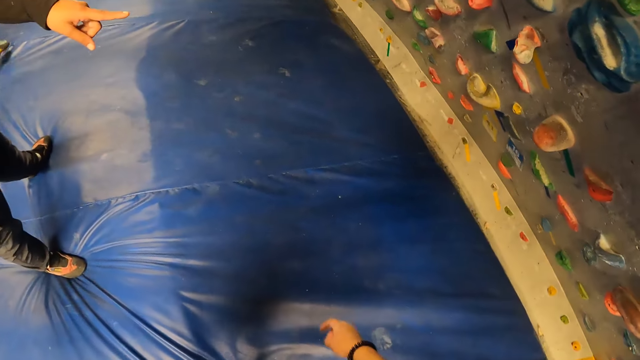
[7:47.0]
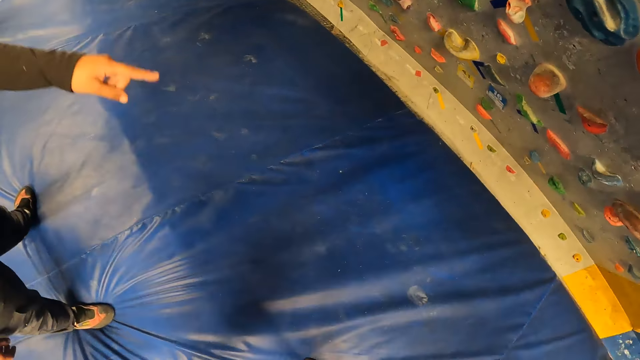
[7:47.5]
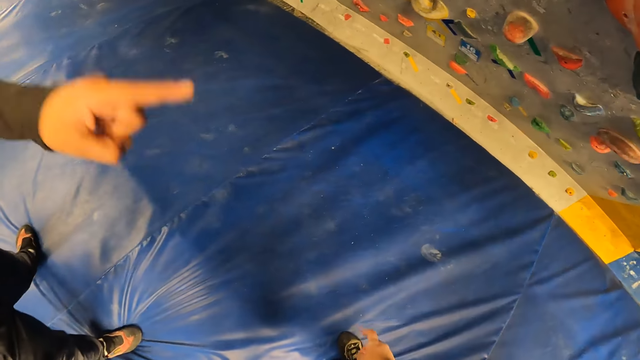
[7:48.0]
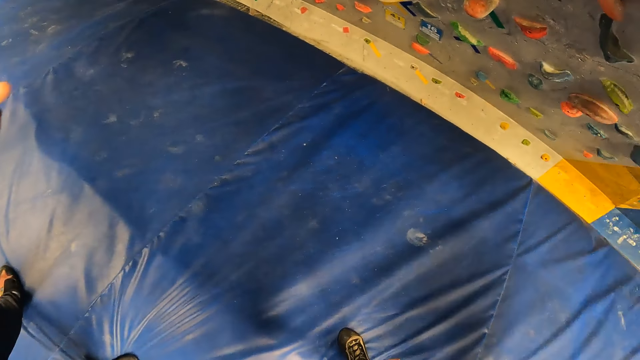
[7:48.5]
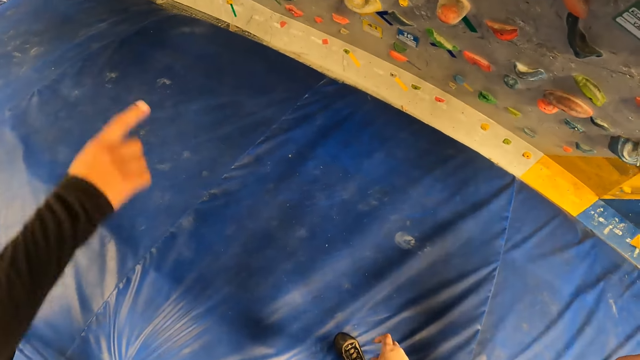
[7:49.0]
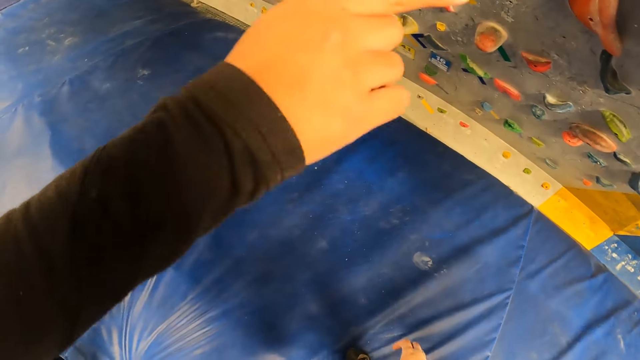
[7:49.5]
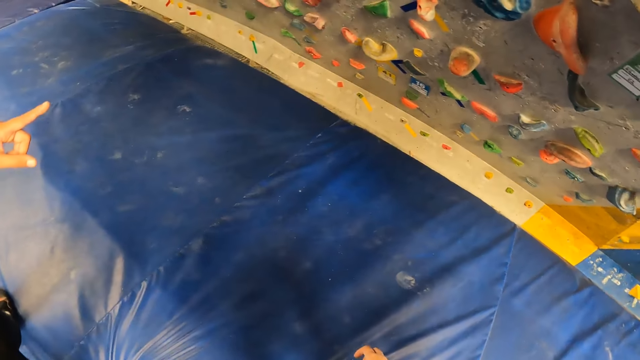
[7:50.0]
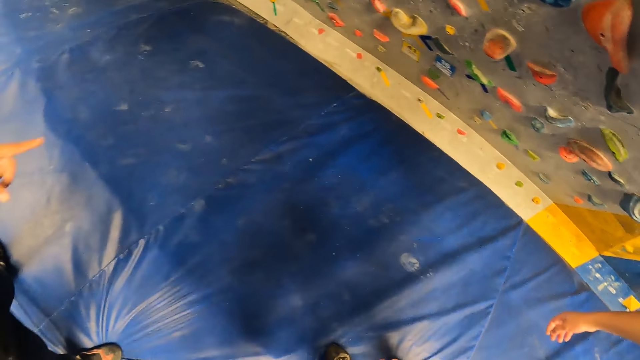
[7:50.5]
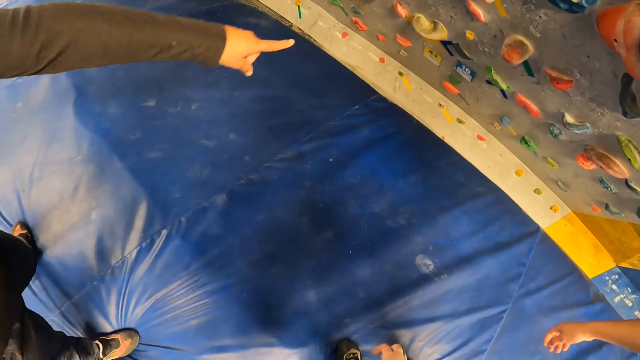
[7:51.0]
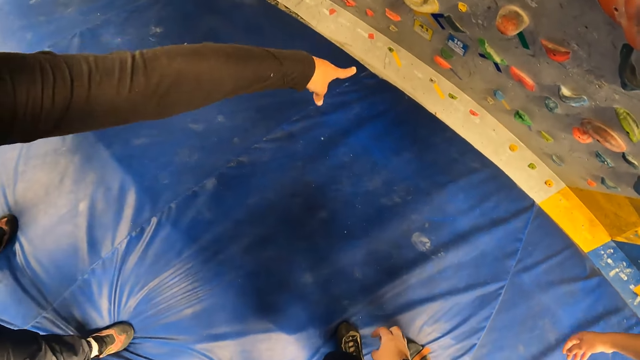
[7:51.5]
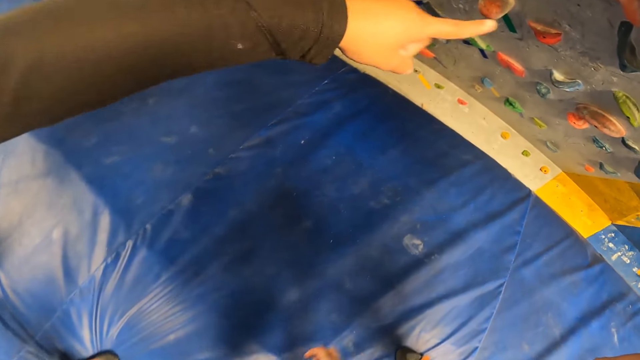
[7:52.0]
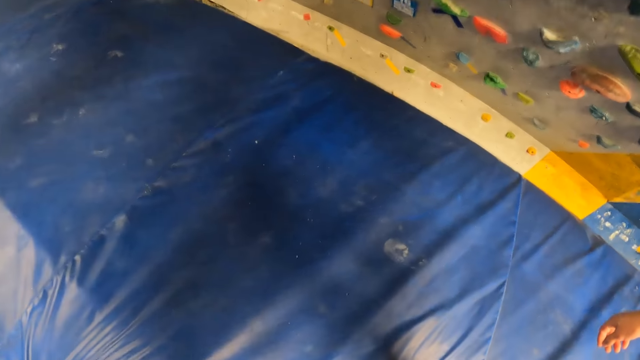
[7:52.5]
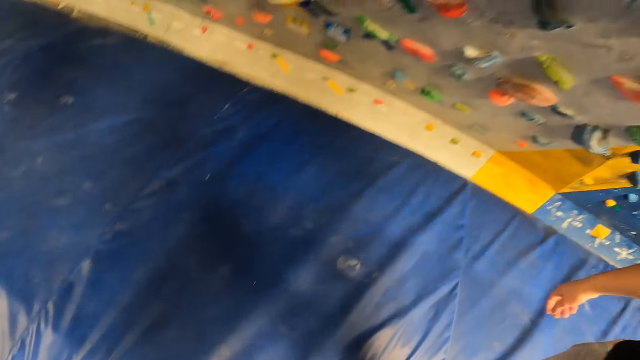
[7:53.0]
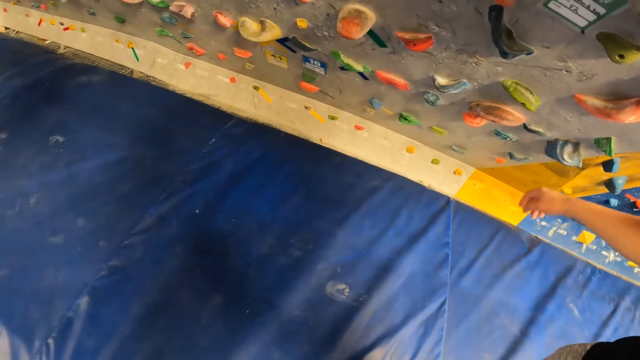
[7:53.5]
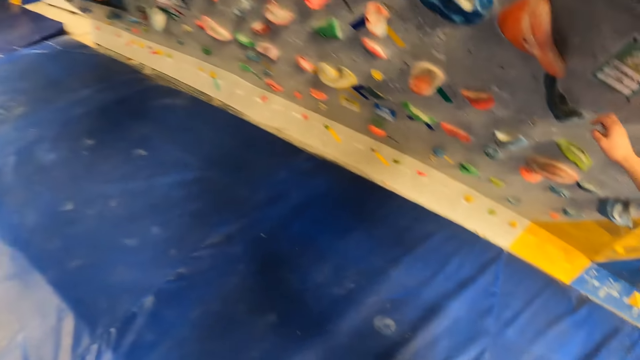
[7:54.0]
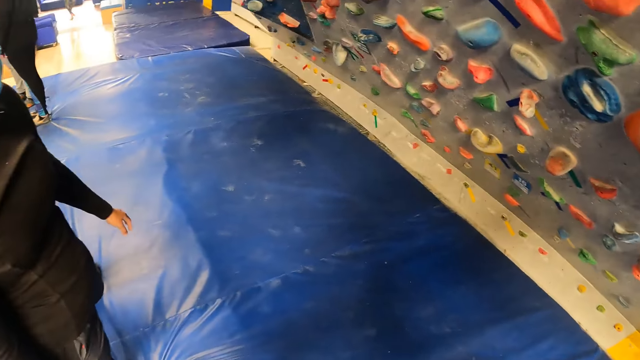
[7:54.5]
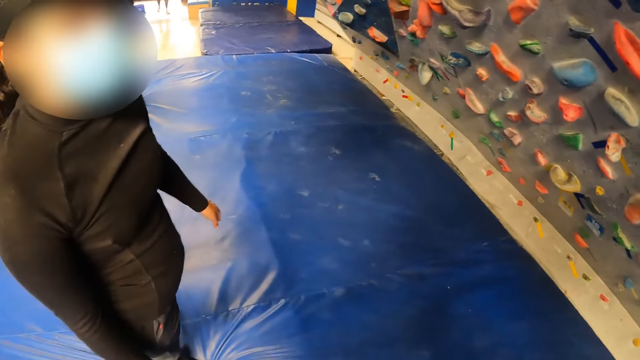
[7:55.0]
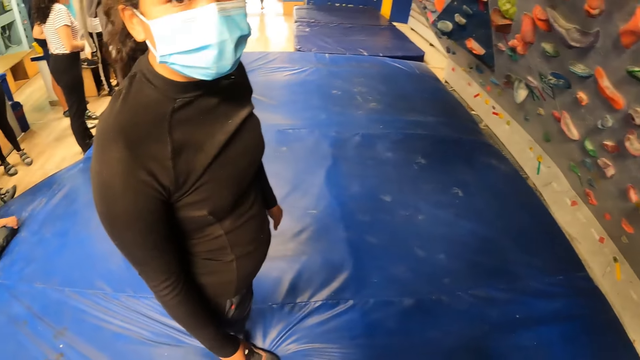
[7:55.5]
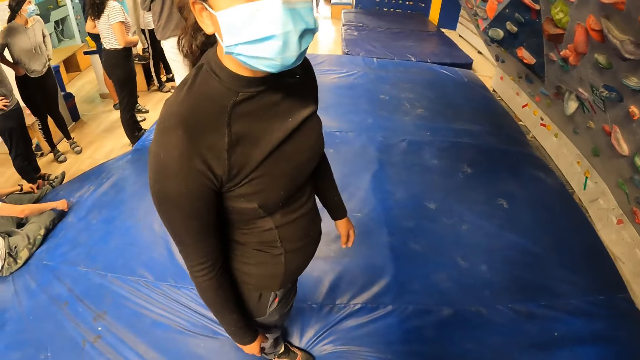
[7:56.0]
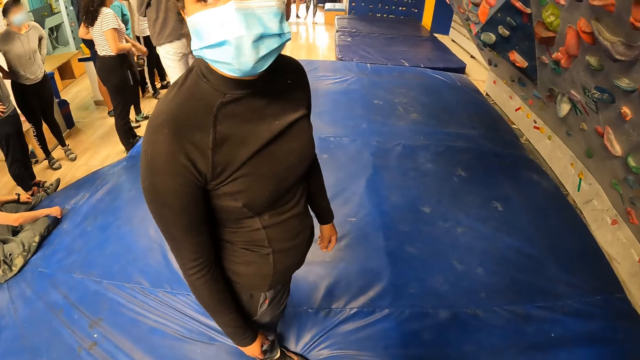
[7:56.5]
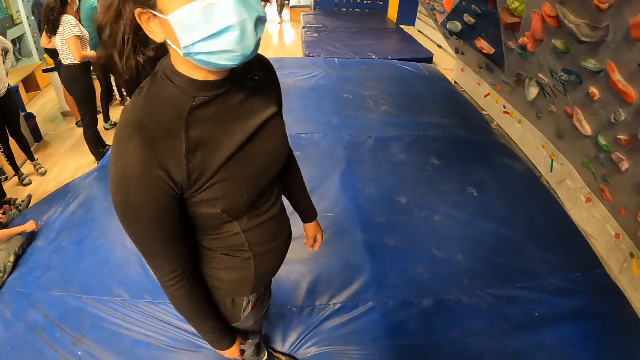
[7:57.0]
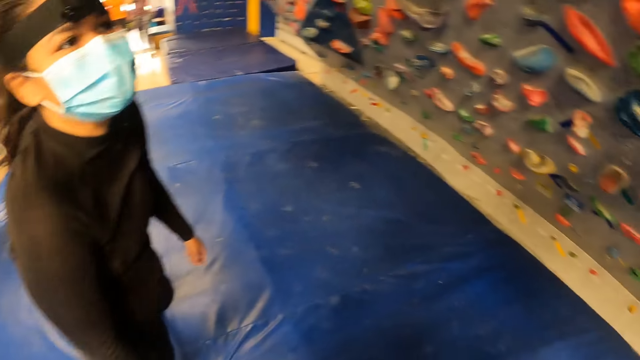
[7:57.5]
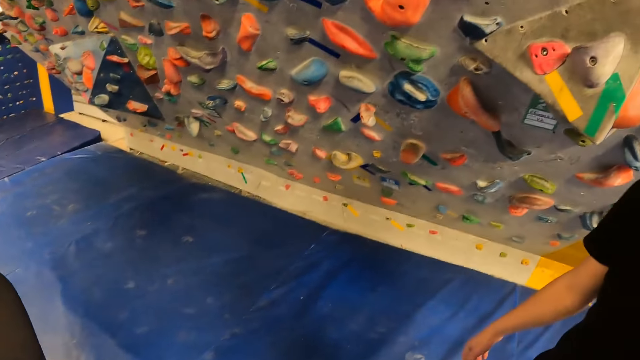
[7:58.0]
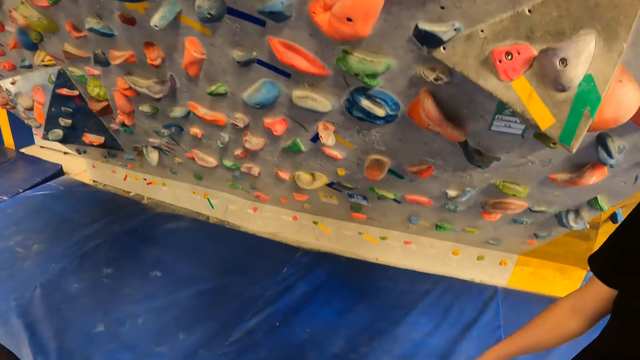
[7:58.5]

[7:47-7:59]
The camera wearer walks. A lady points at the wall.

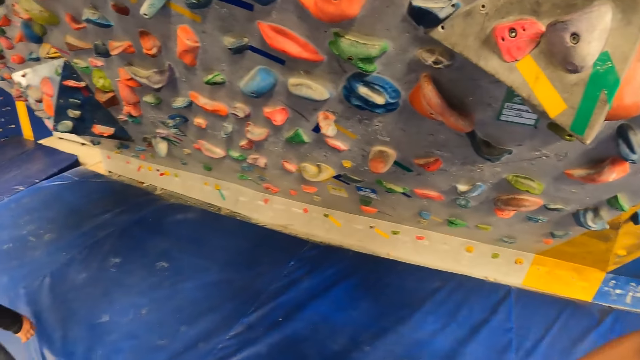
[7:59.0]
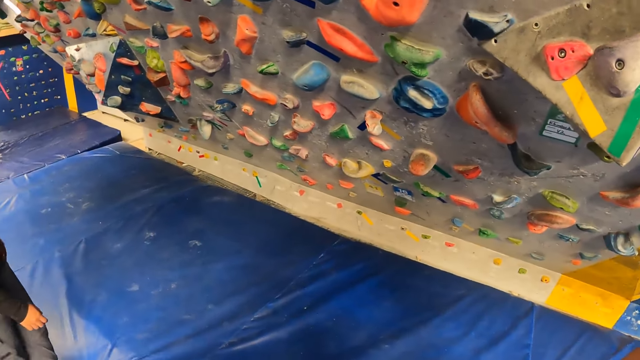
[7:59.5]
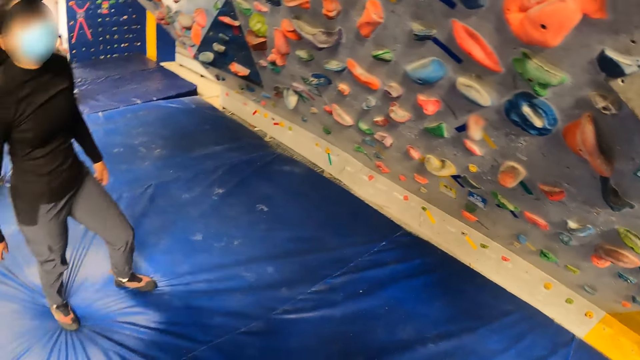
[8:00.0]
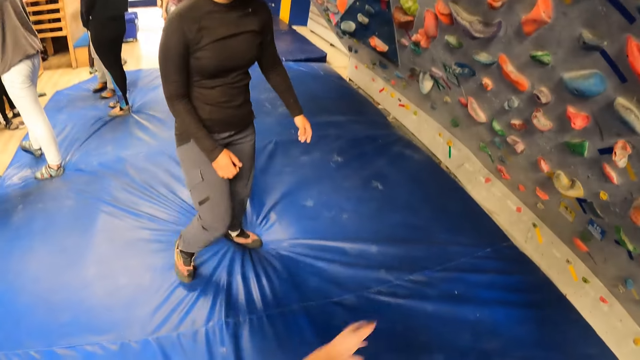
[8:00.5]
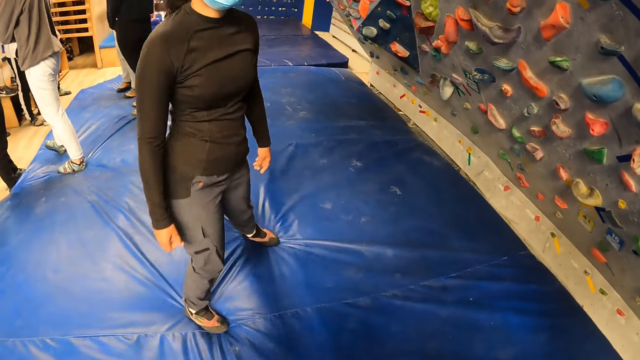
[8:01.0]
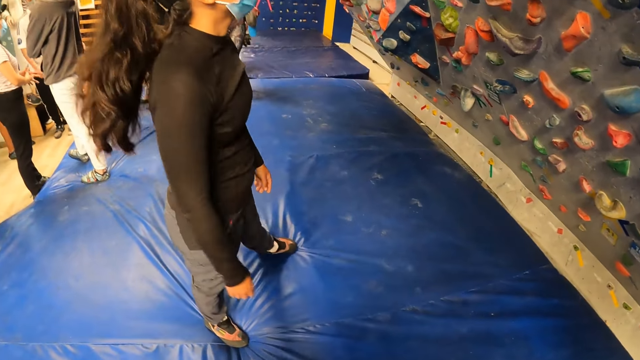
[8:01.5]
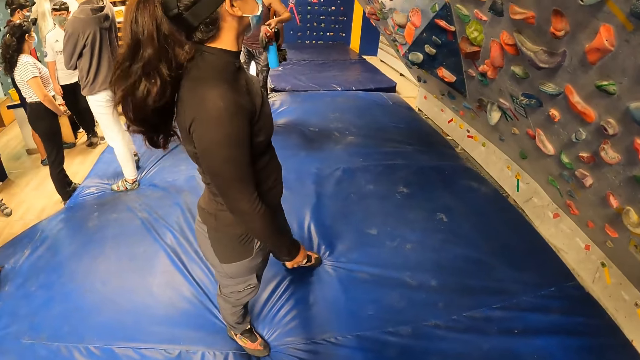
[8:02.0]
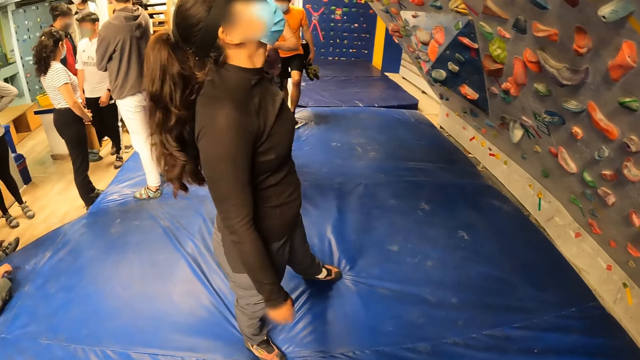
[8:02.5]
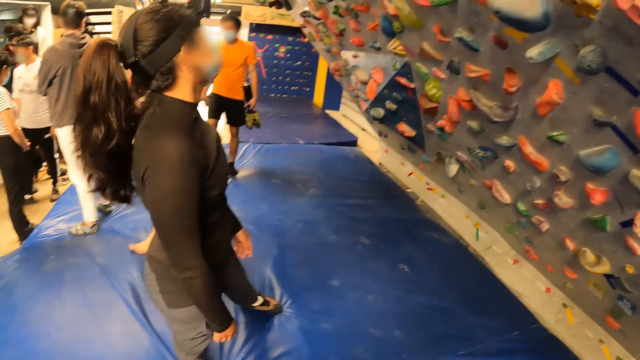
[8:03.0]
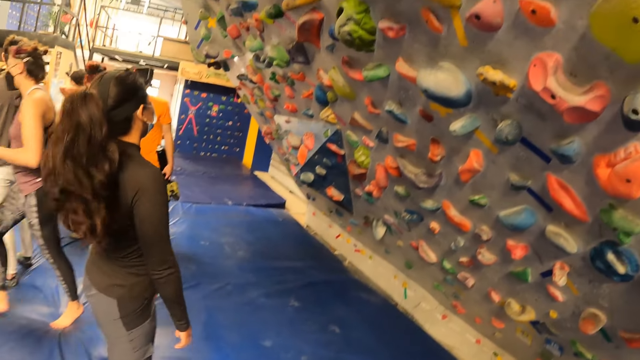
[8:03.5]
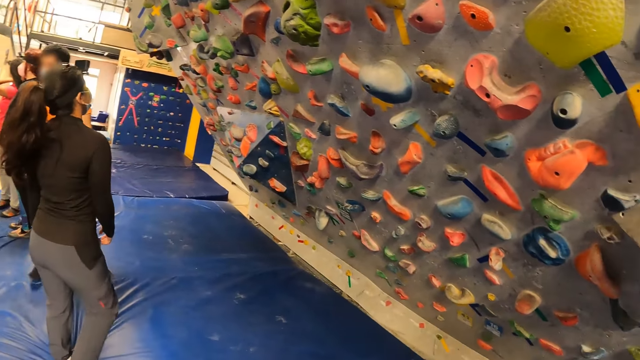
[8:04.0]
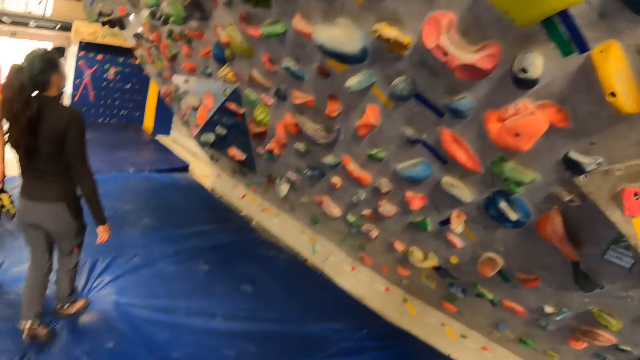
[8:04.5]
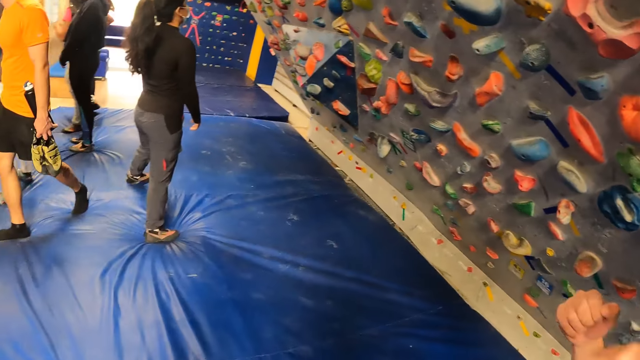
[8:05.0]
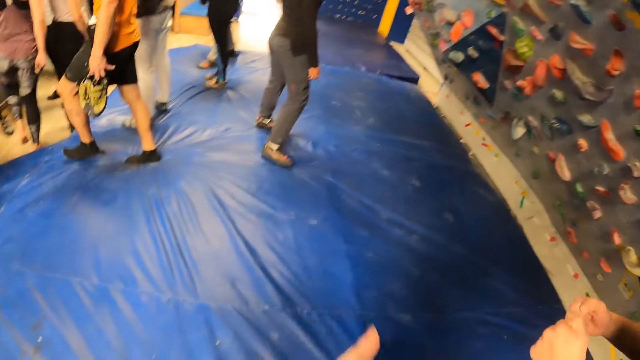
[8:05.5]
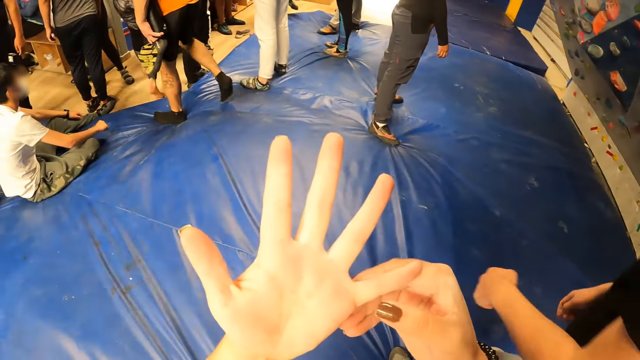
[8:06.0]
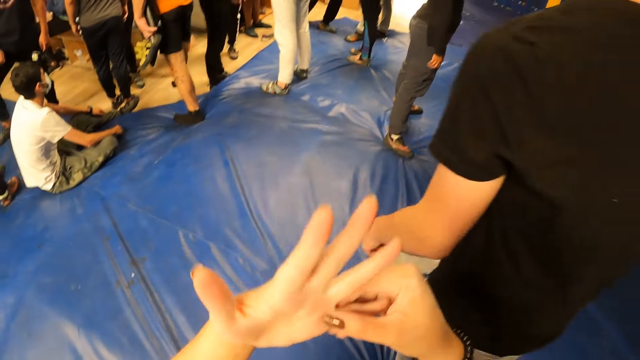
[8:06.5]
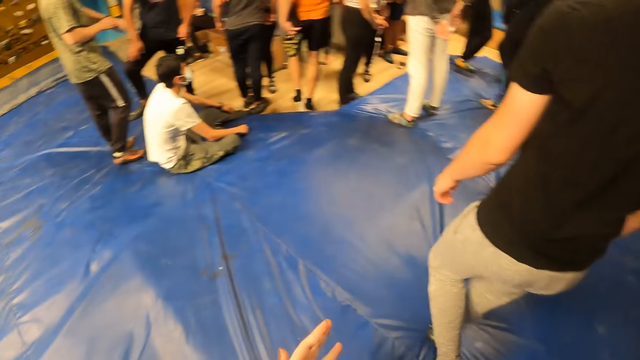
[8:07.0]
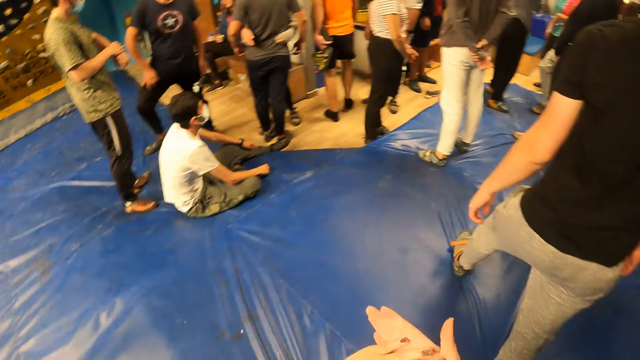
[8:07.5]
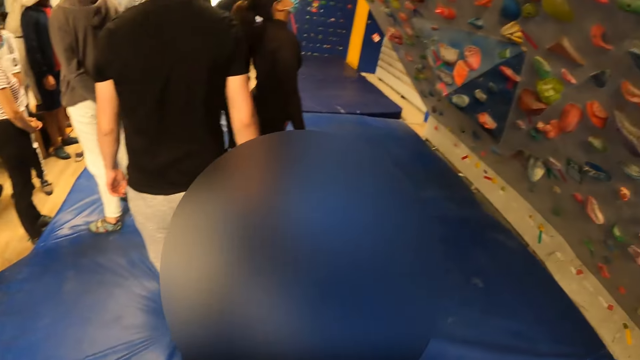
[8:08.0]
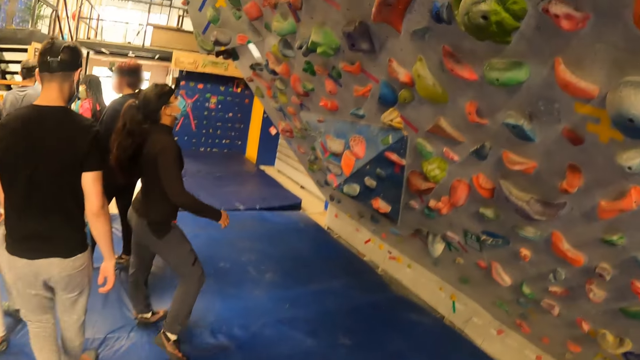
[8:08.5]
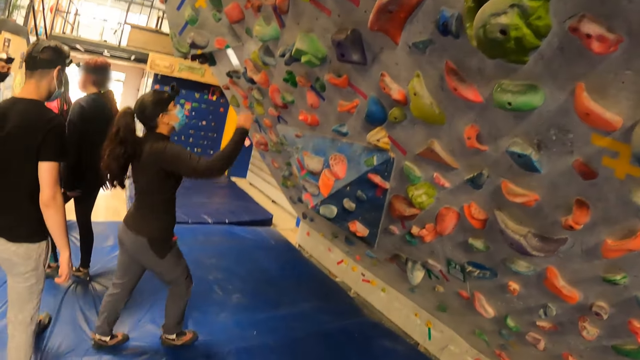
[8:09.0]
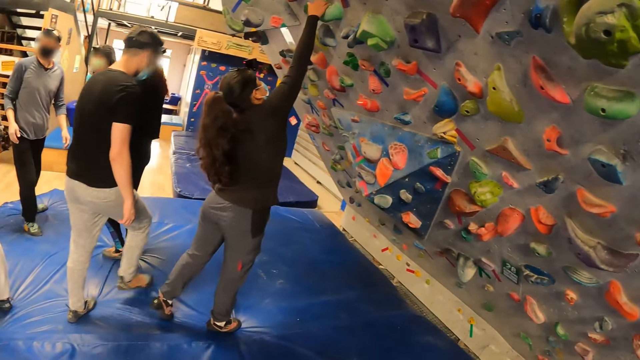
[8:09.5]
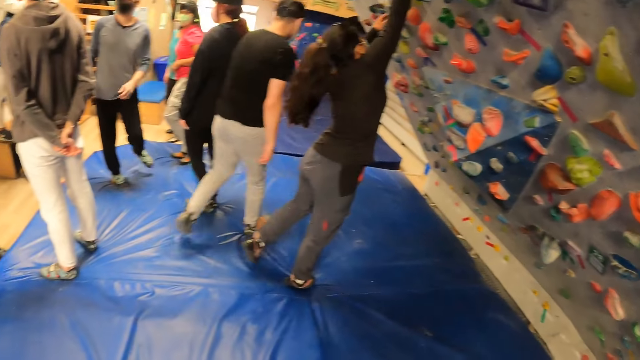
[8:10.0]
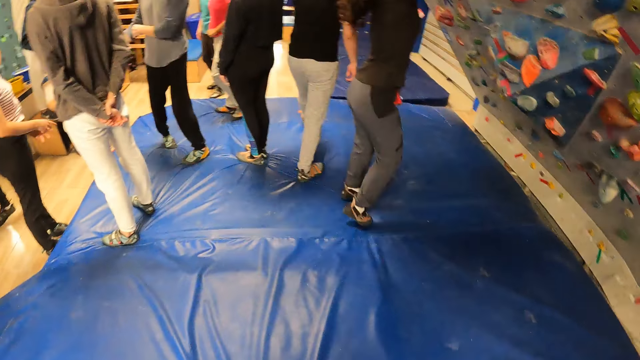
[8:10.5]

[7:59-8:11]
A lady walks away. The camera wearer touches her left palm with her right hand. A person walks. The camera wearer rubs her palms together. A woman climbs up the climbing wall.
